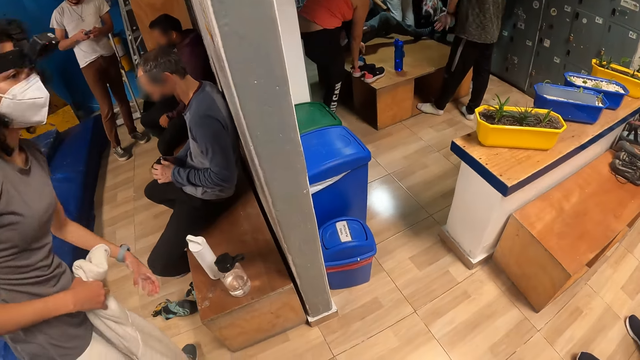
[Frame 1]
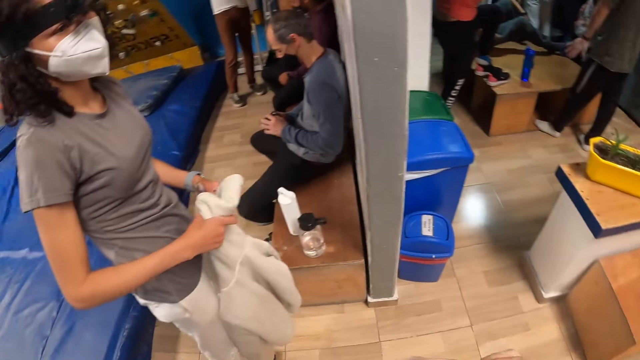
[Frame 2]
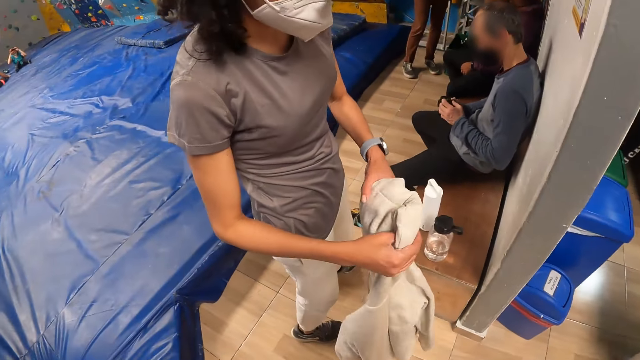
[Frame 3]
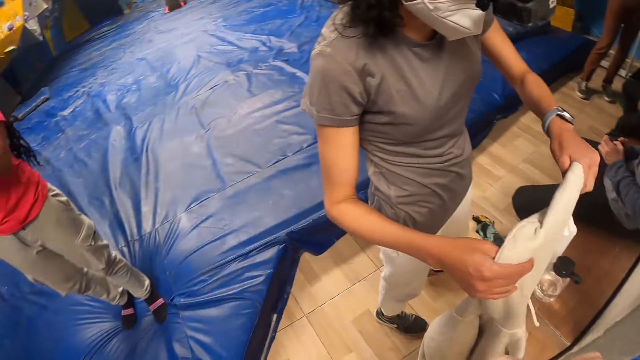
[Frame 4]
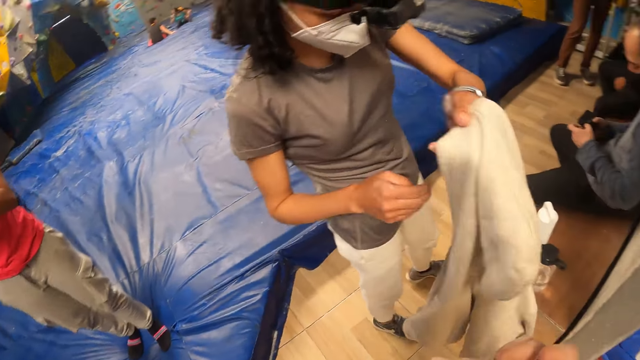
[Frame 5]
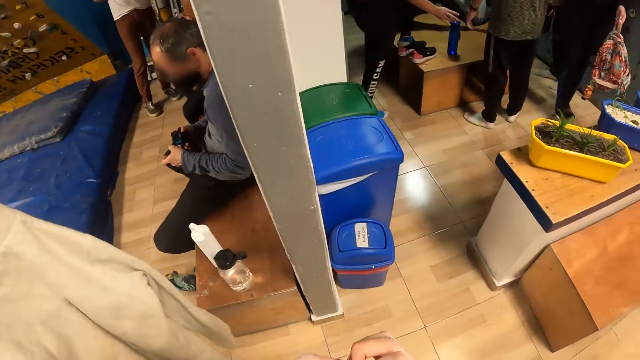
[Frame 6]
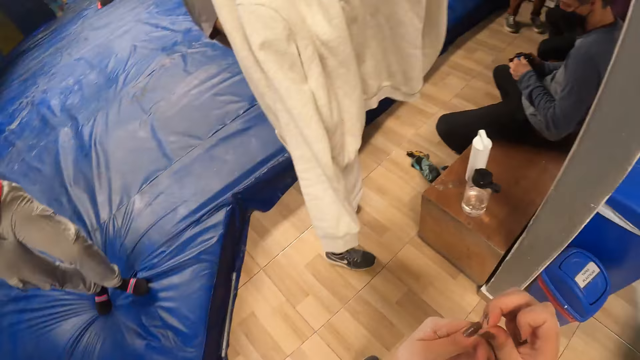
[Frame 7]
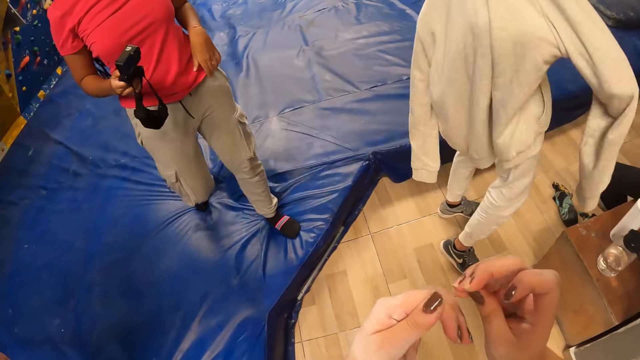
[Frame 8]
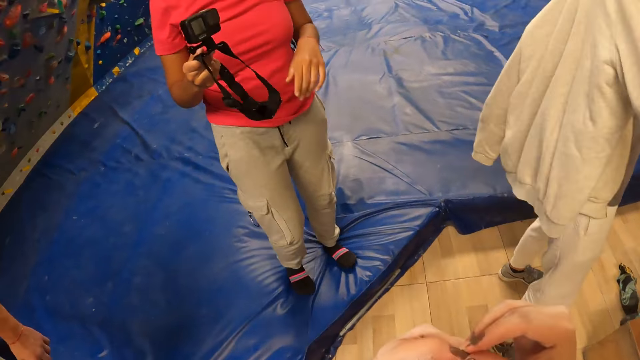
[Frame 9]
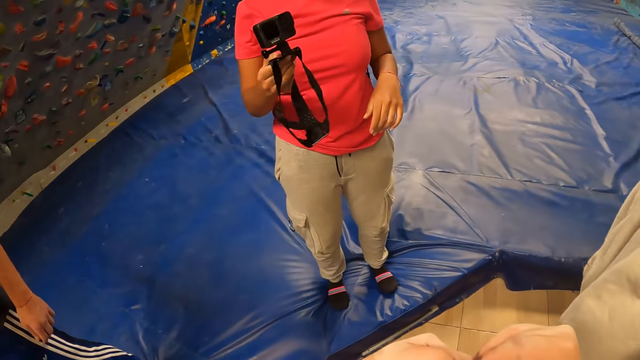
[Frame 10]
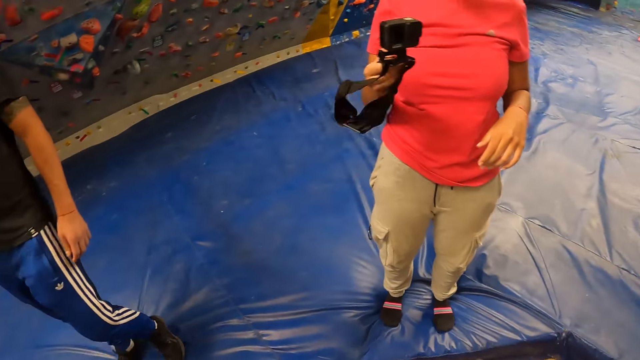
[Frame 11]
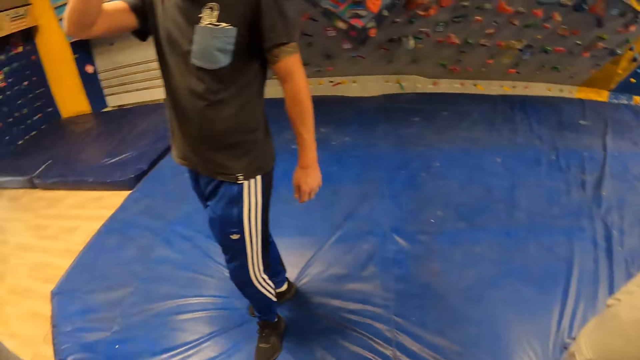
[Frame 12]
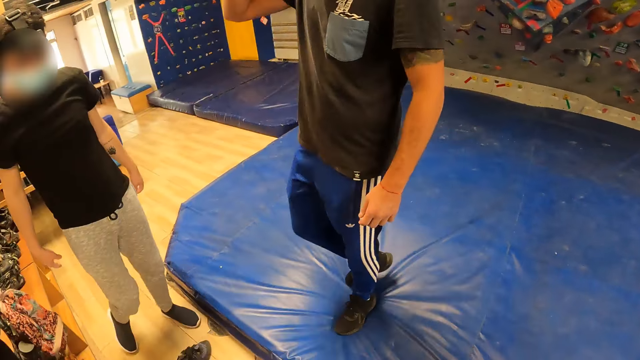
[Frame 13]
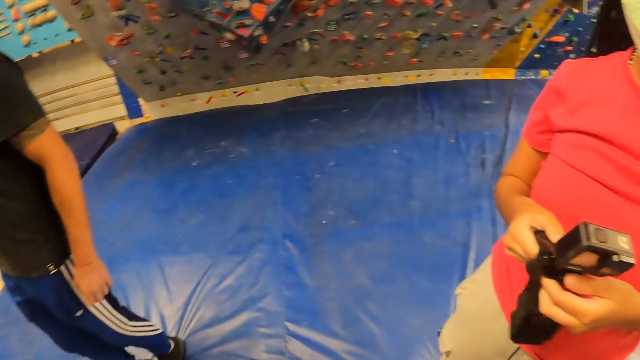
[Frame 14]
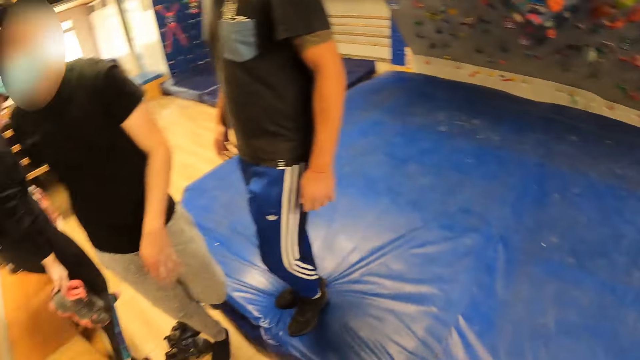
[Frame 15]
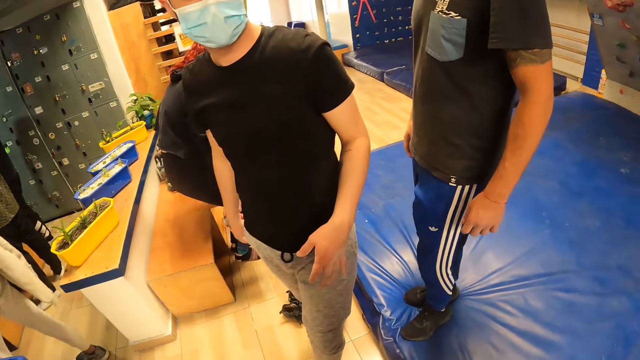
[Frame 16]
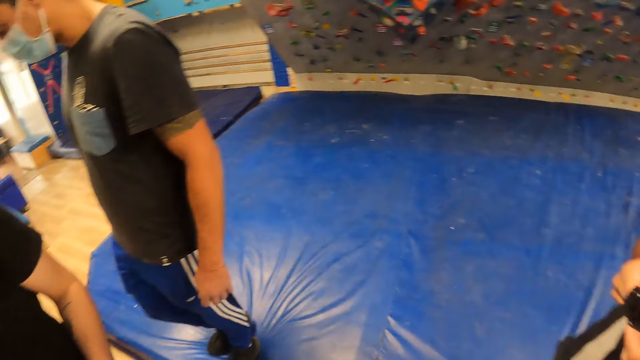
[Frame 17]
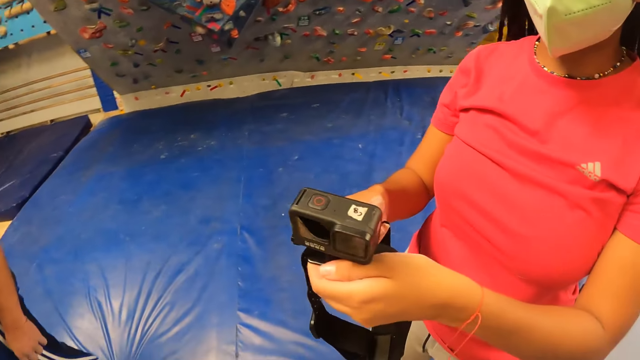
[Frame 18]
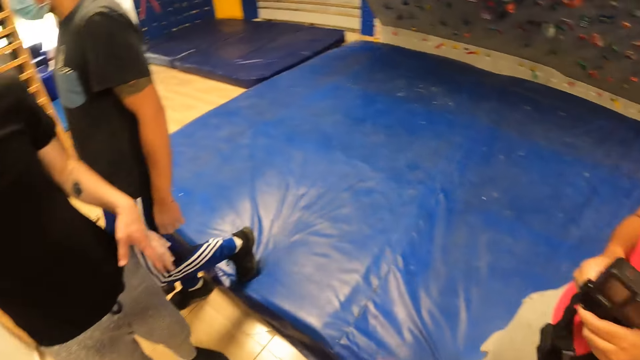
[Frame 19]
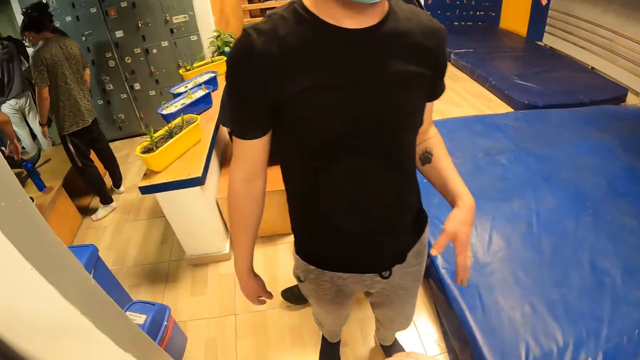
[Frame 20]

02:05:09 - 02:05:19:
The camera wearer looks around in the room. They interact with a woman.

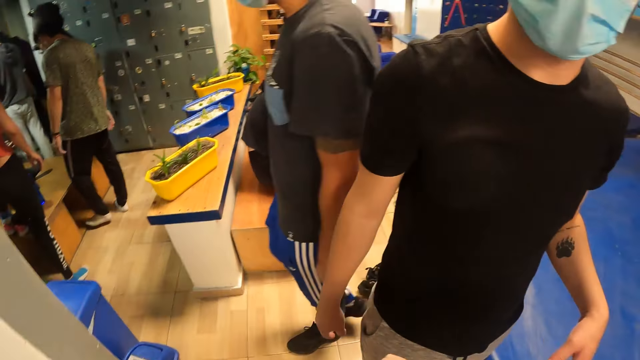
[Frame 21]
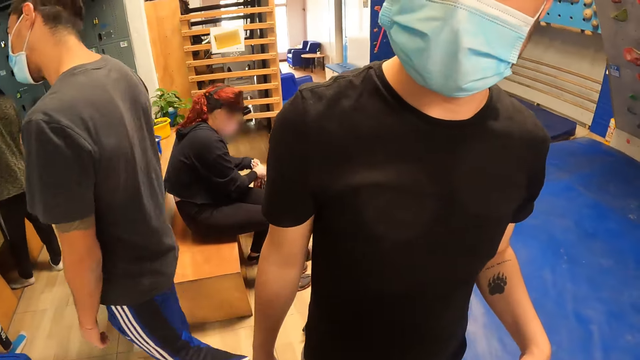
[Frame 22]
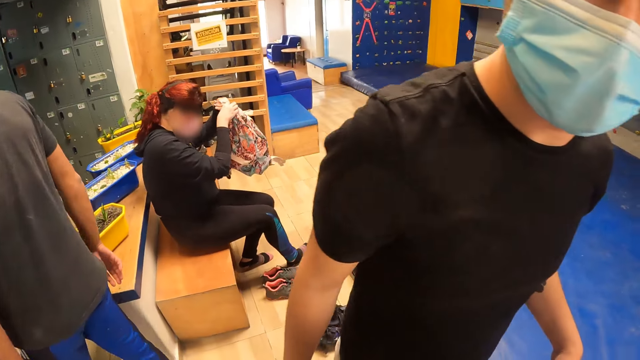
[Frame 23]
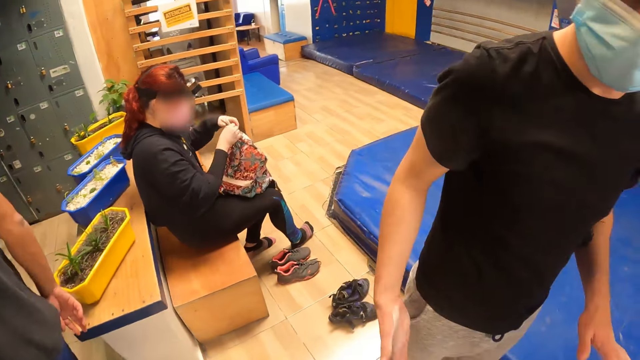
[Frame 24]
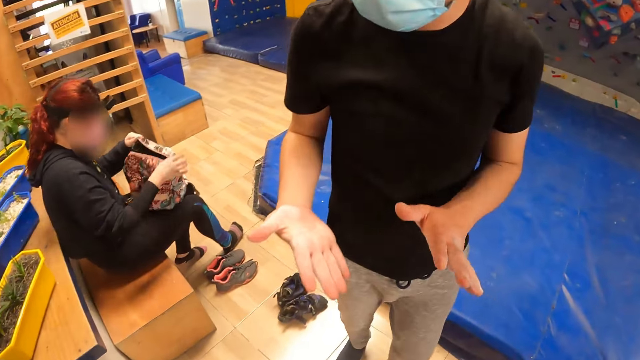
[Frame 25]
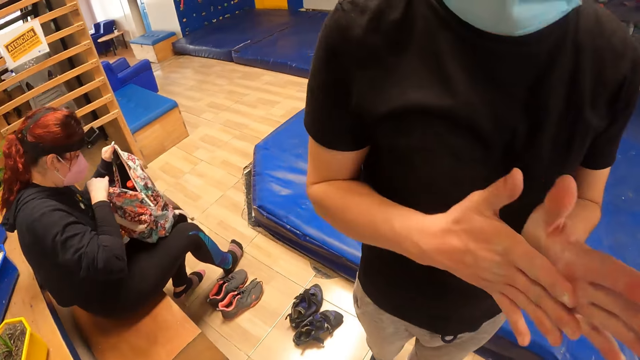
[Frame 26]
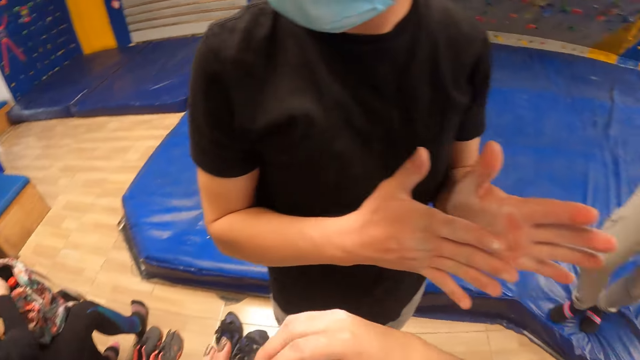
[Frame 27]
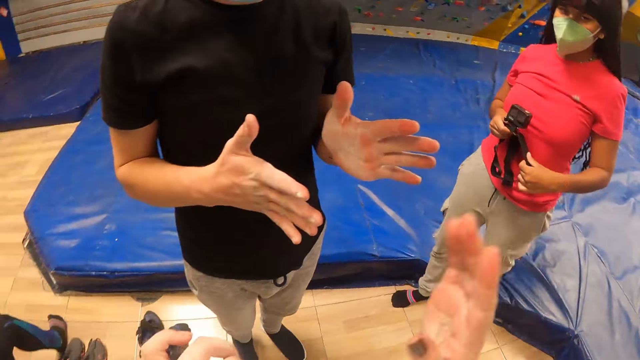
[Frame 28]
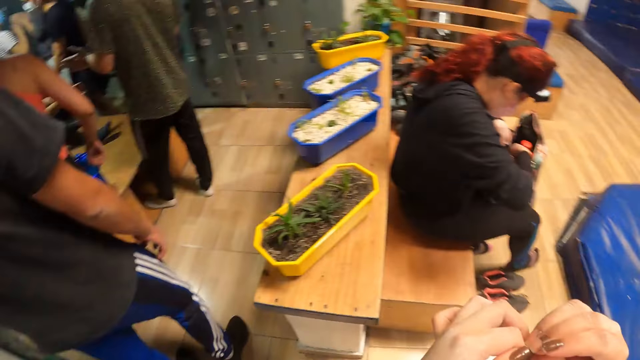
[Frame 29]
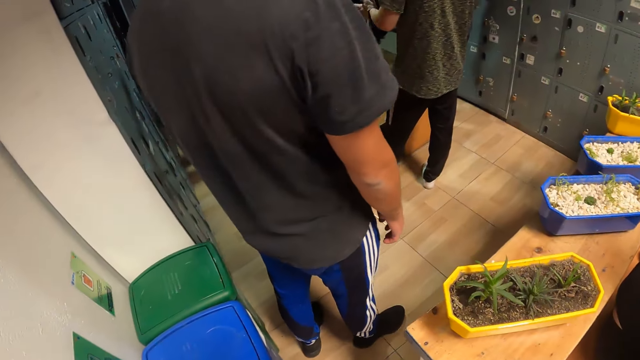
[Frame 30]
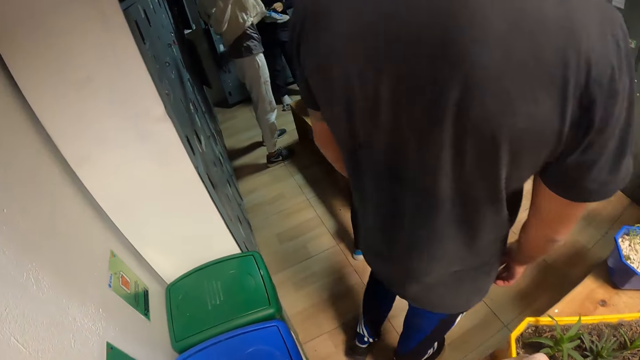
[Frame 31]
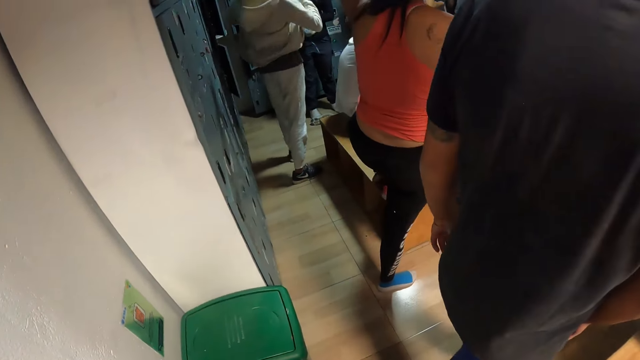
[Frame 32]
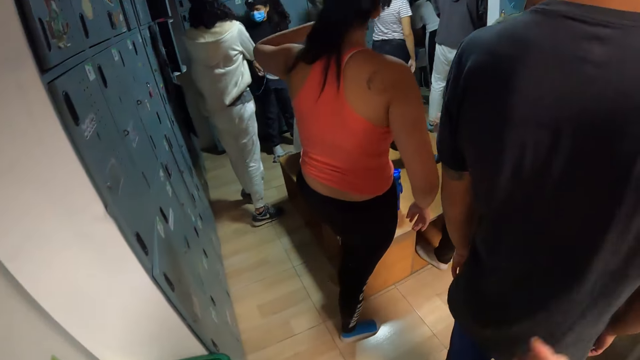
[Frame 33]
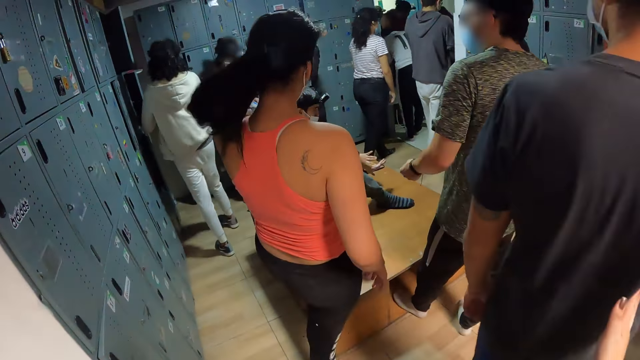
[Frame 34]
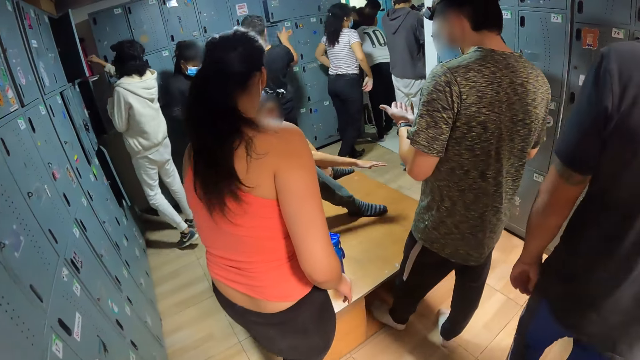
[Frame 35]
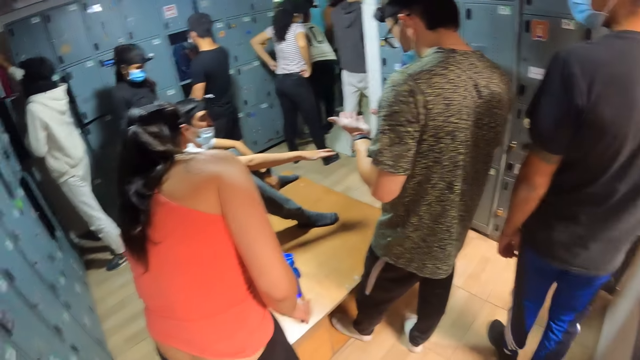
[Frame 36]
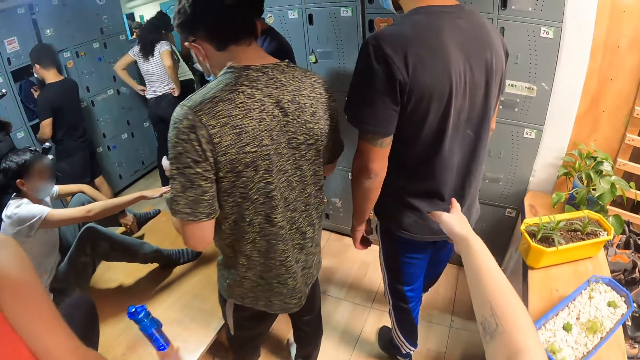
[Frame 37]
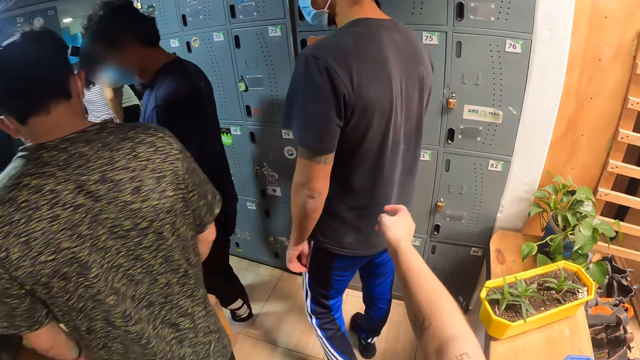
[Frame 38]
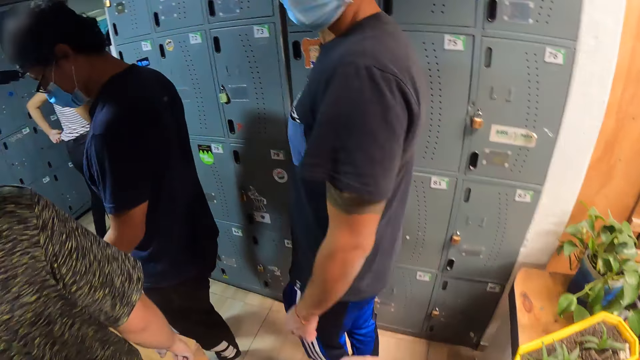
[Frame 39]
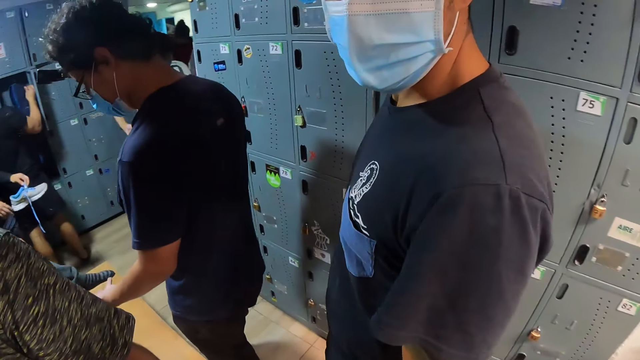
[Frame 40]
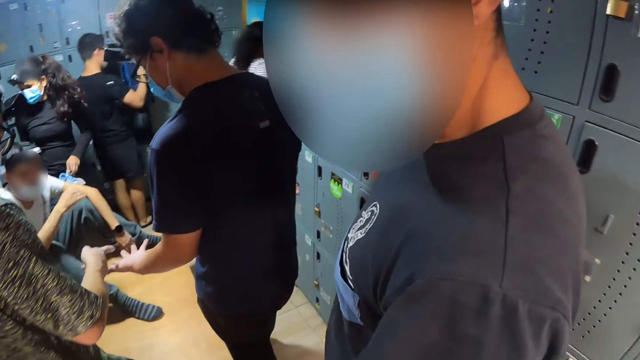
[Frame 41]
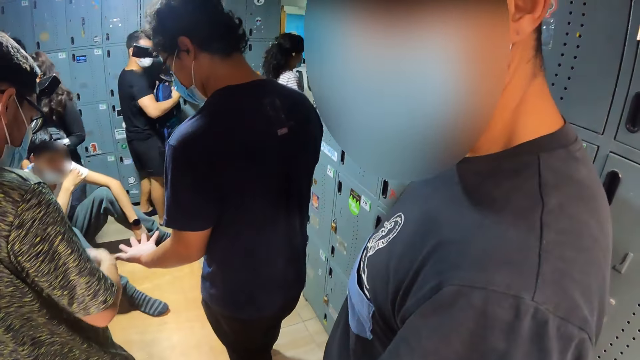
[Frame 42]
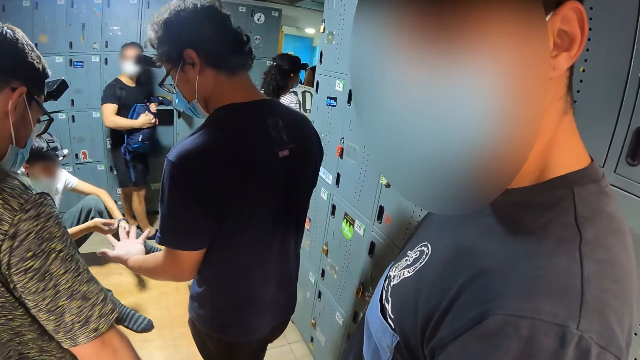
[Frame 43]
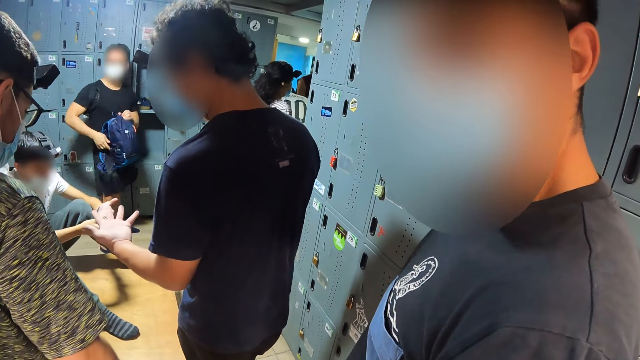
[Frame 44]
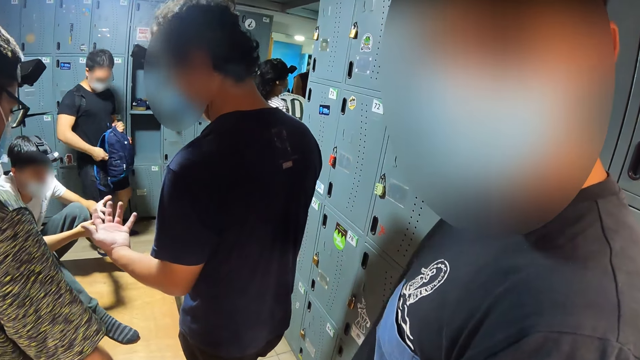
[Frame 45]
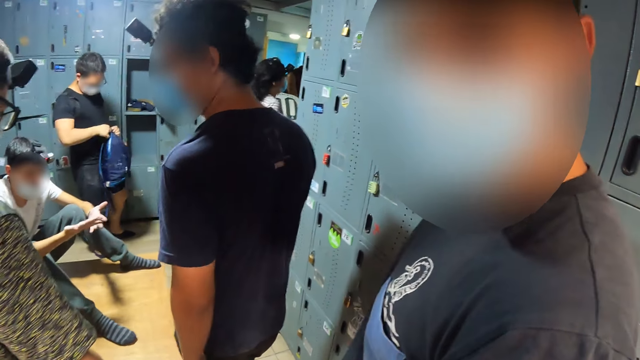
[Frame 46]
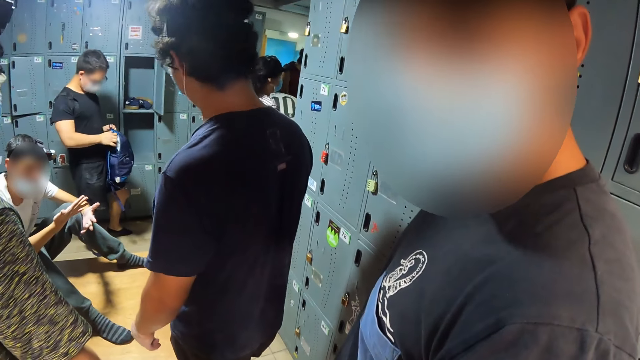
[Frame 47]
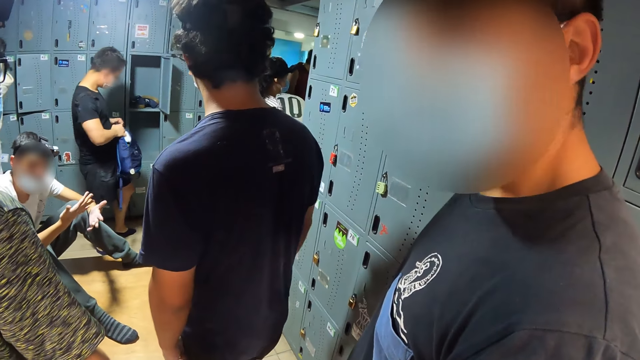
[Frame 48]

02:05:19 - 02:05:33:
The camera wearer interacts with a man. Another man stretches fingers. The camera wearer walks around in the building. She taps the other man with her right hand. She stretches a hand towards the other man. She interacts with the other man.
